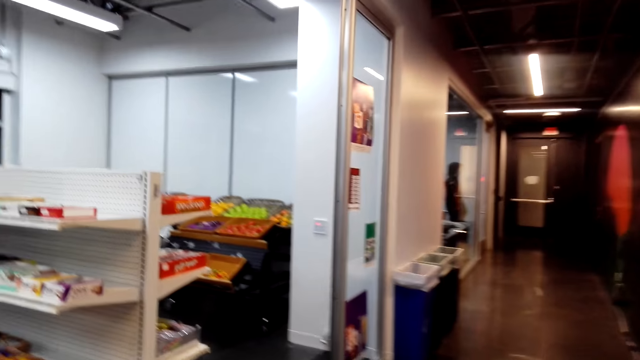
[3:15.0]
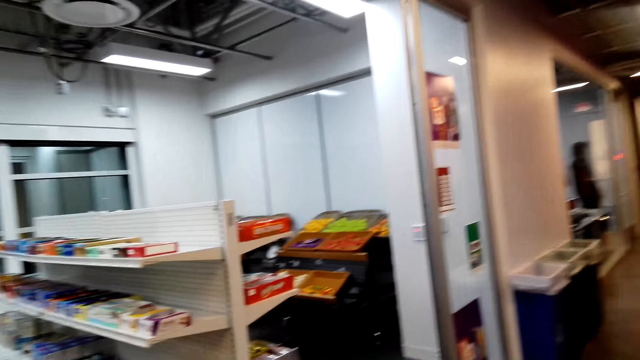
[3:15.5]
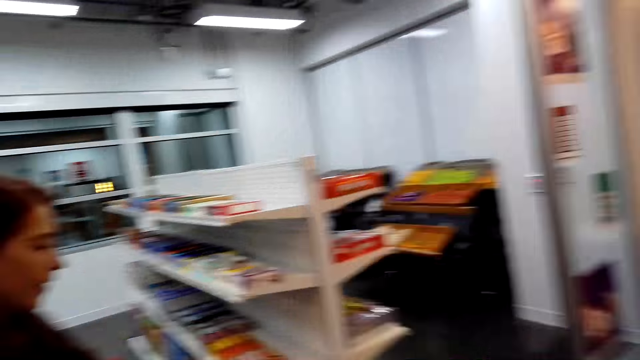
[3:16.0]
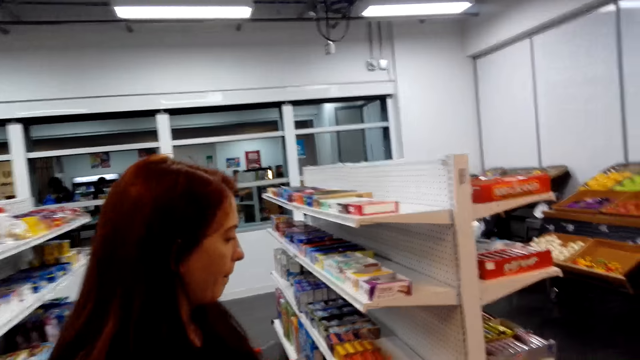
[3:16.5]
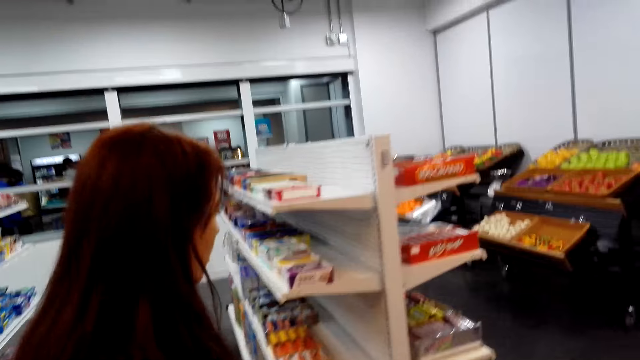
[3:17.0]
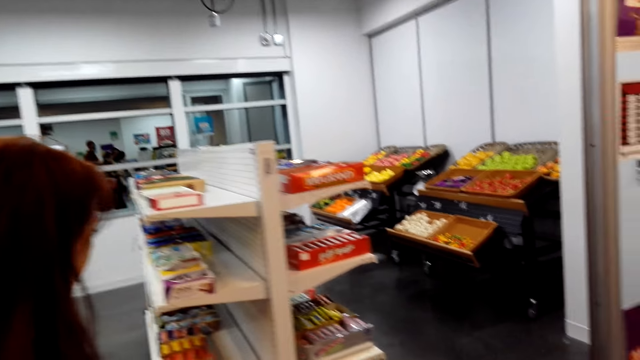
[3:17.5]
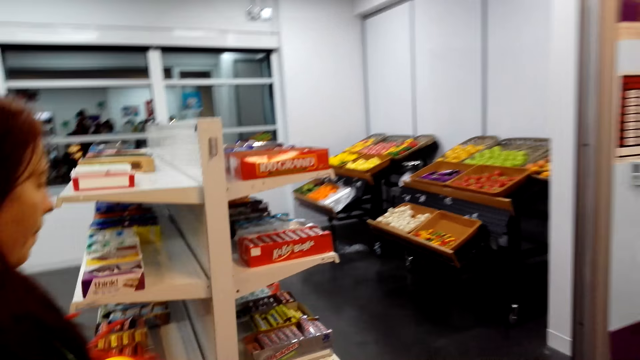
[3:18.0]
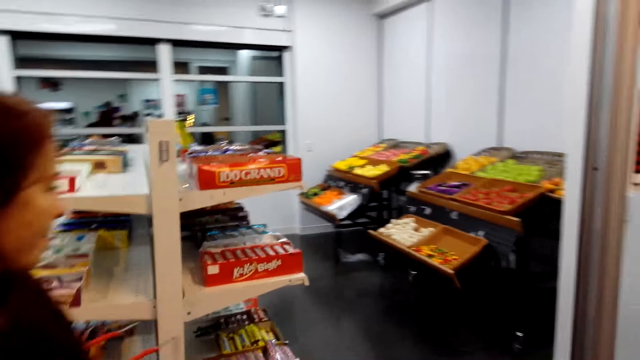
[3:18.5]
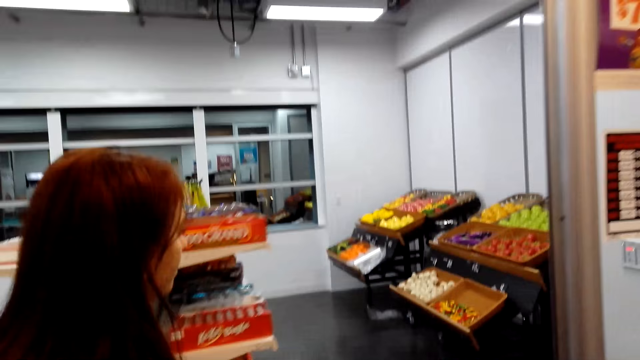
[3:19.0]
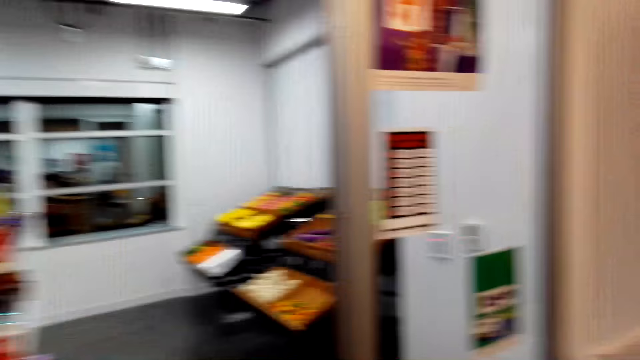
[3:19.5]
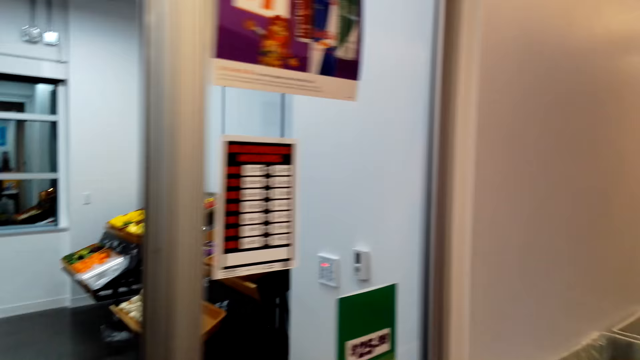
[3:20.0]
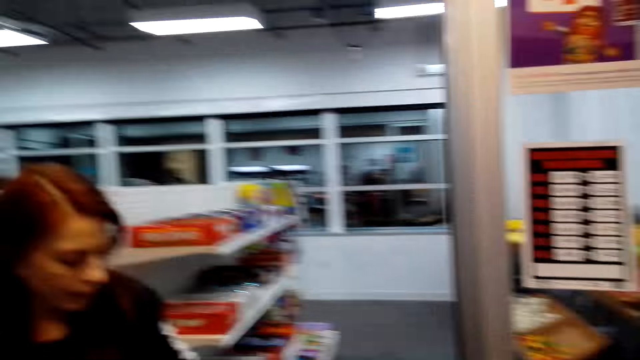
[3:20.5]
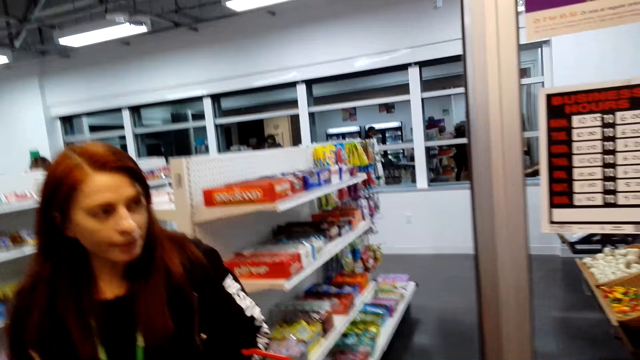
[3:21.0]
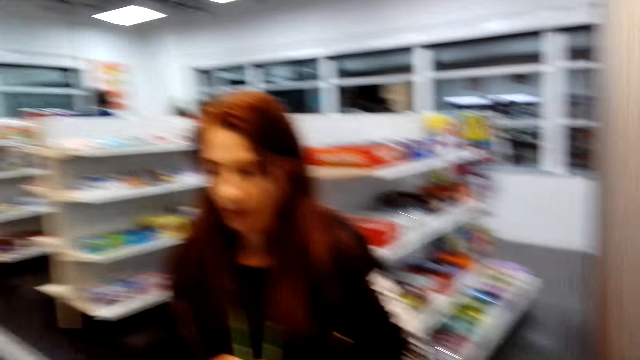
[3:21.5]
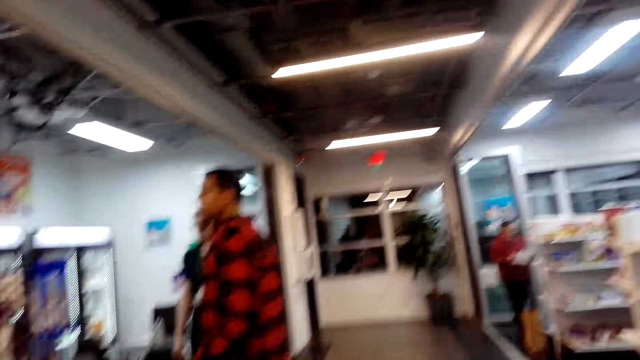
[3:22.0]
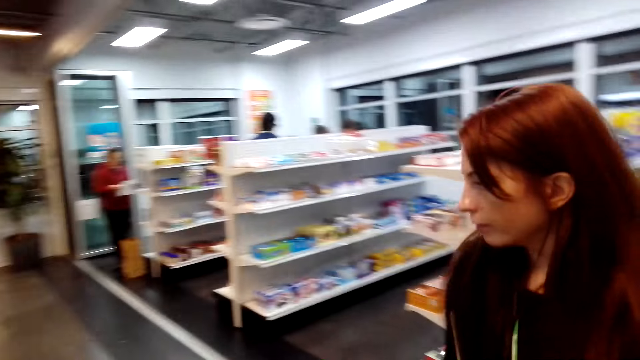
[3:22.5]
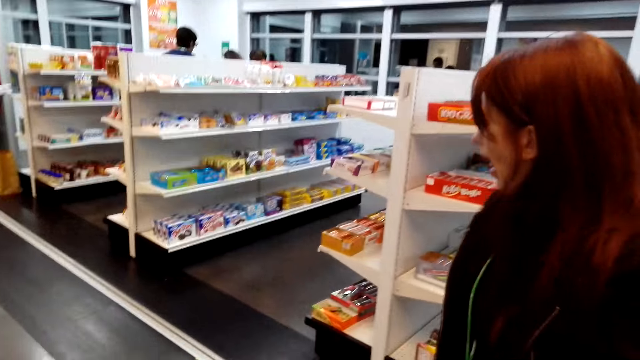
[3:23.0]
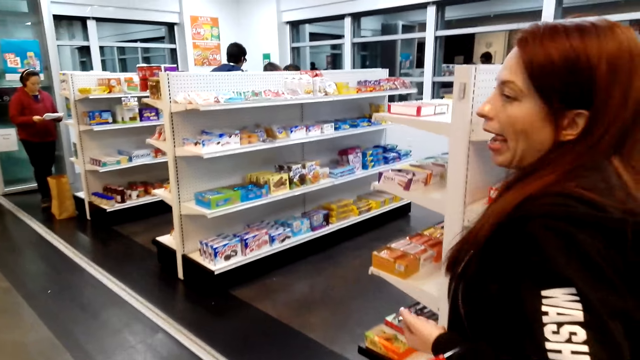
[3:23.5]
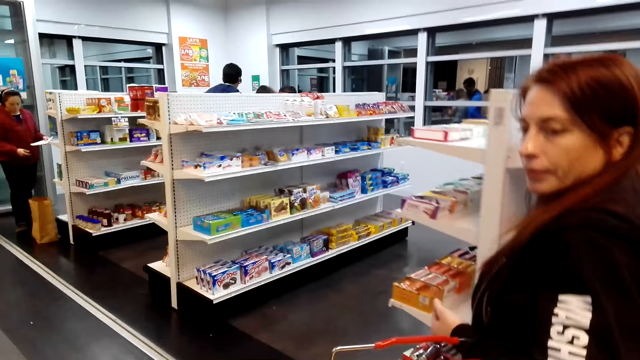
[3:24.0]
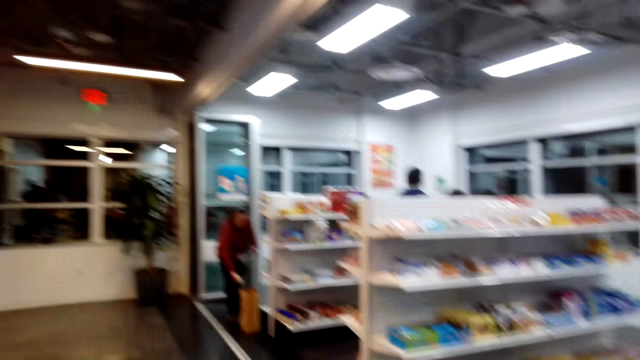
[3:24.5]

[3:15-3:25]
A lady looks at the shelf. The camera wearer looks at the shelves. The lady steps forward. The camera wearer steps forward and looks around. The lady steps forward.

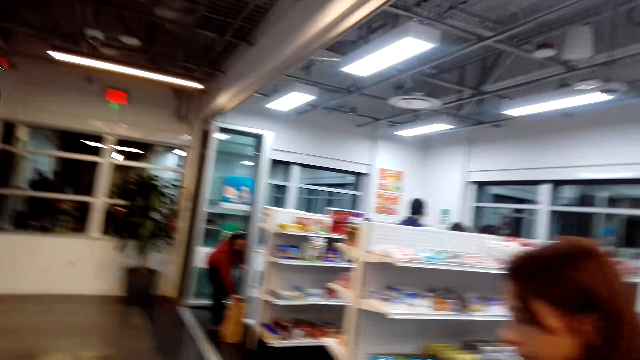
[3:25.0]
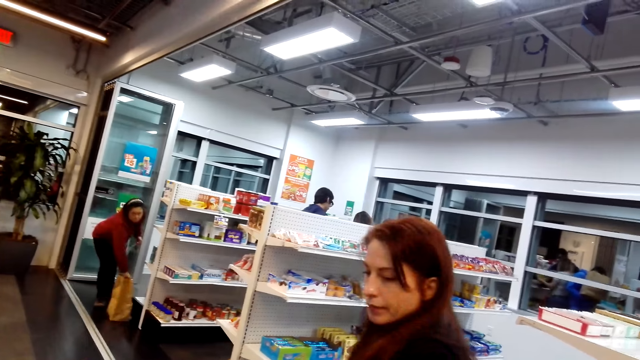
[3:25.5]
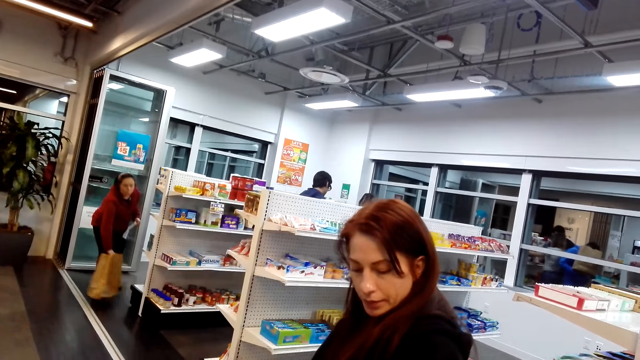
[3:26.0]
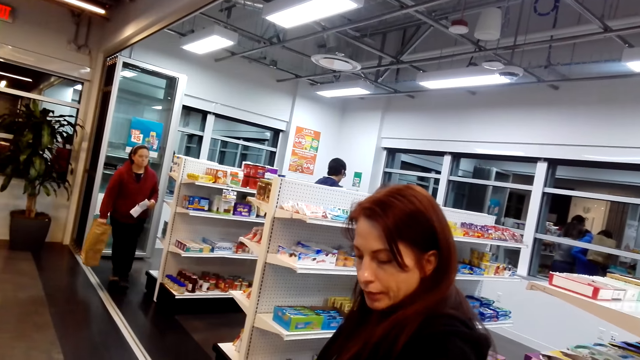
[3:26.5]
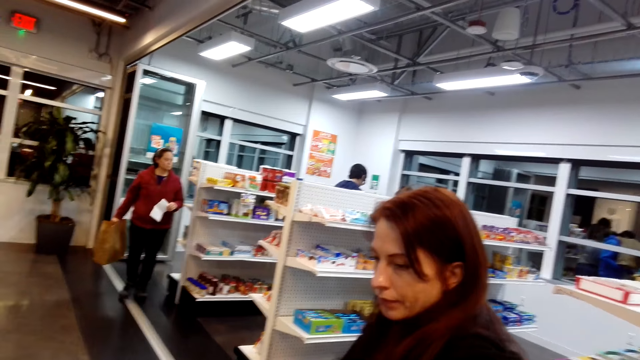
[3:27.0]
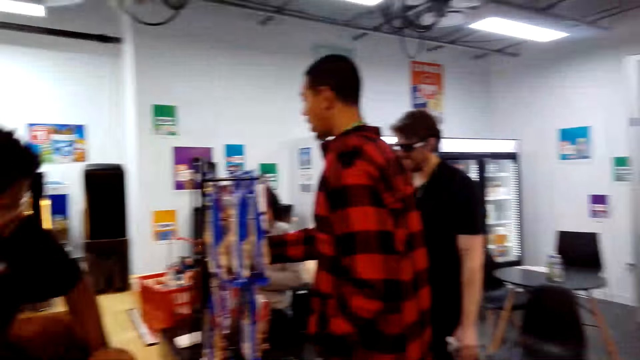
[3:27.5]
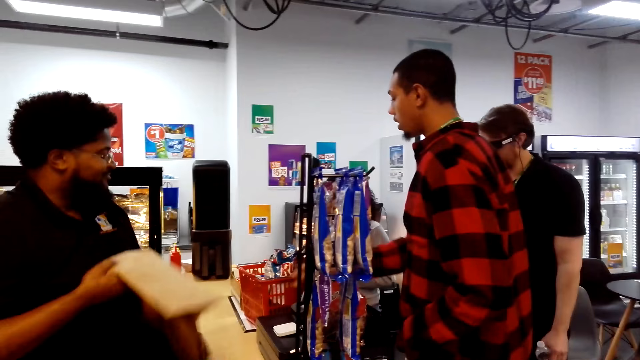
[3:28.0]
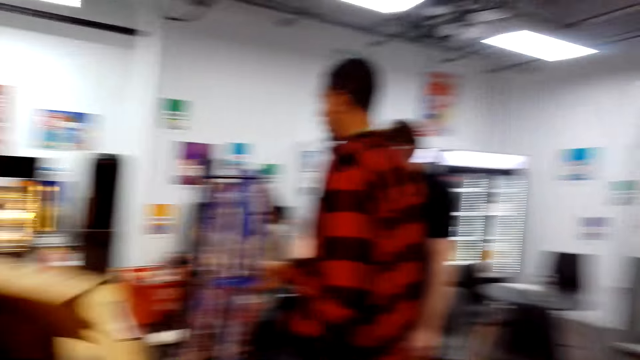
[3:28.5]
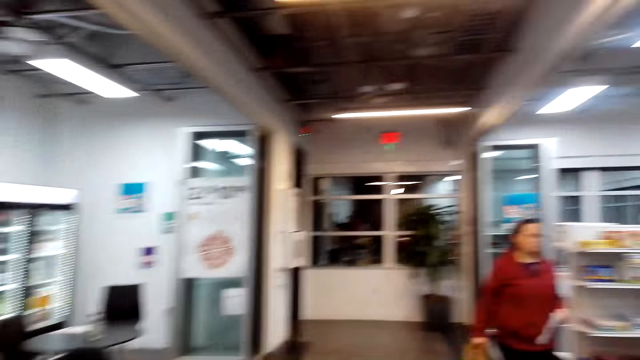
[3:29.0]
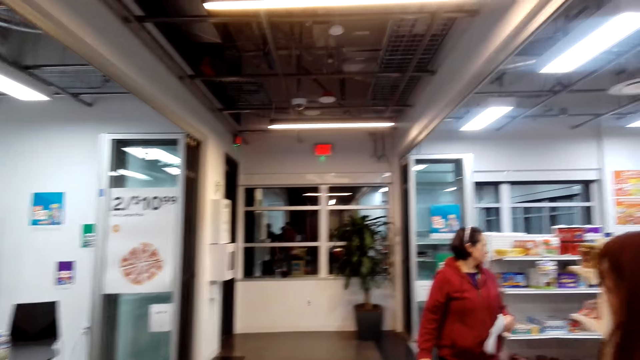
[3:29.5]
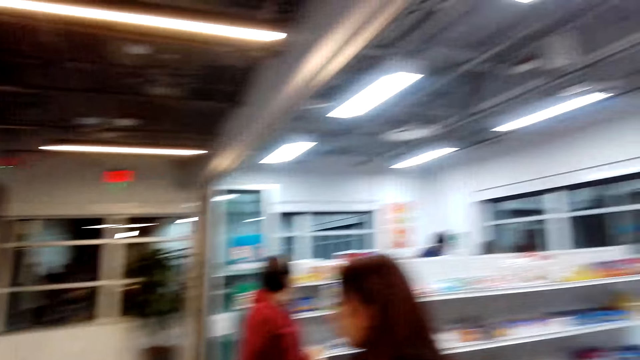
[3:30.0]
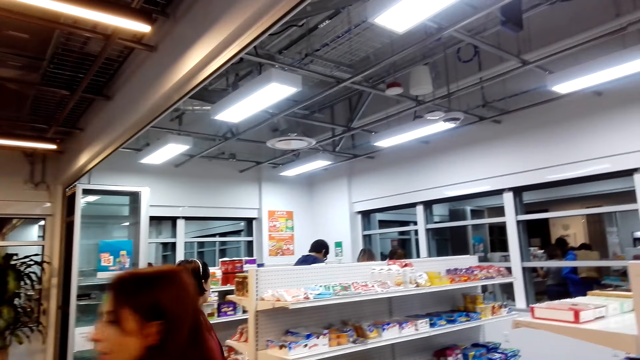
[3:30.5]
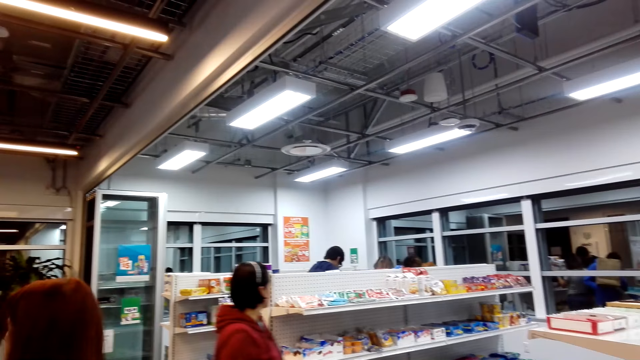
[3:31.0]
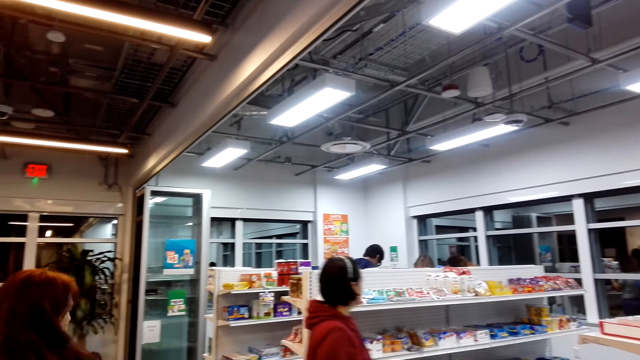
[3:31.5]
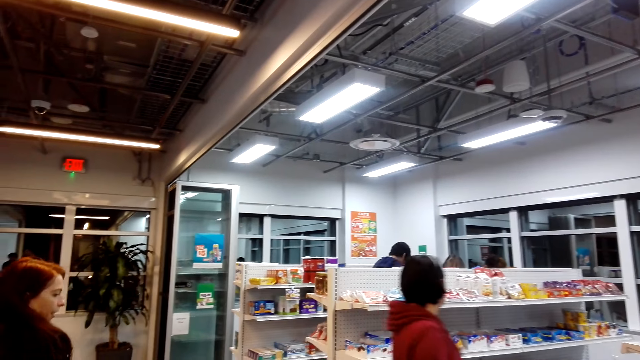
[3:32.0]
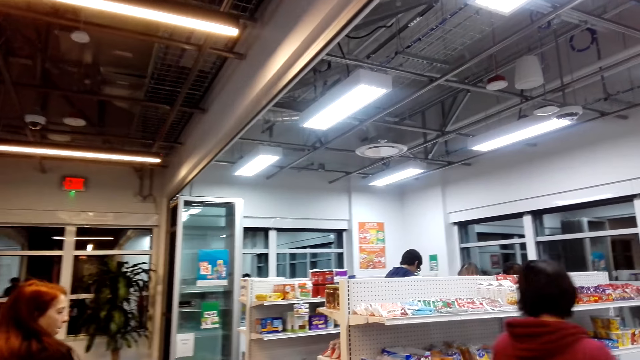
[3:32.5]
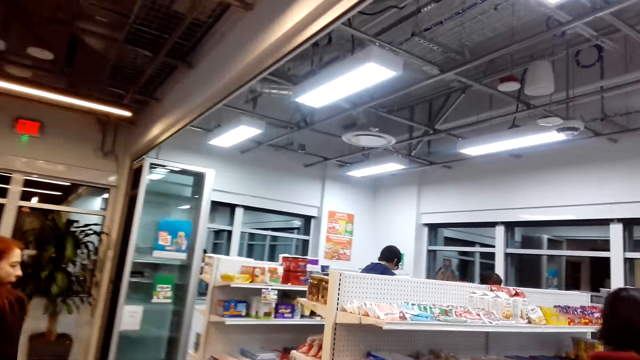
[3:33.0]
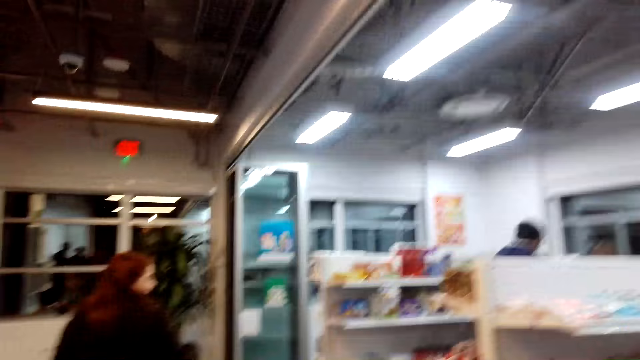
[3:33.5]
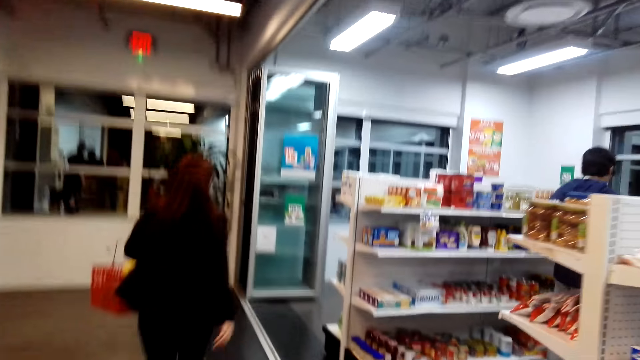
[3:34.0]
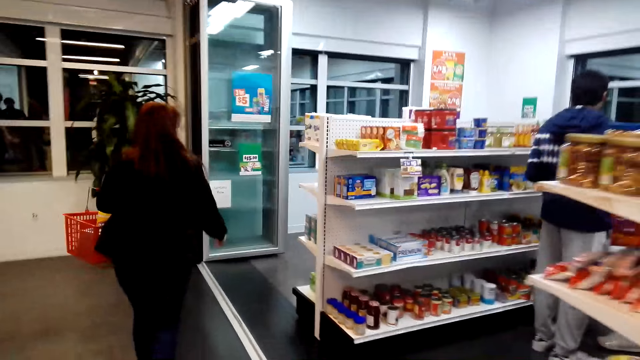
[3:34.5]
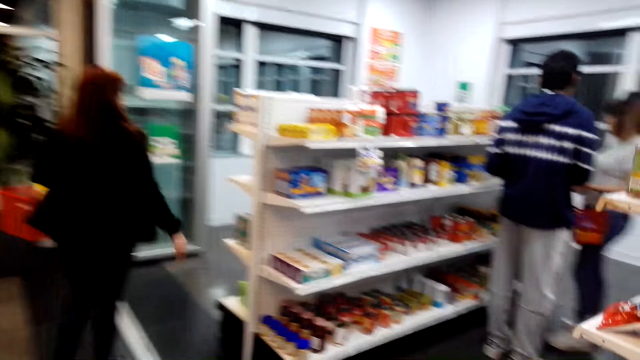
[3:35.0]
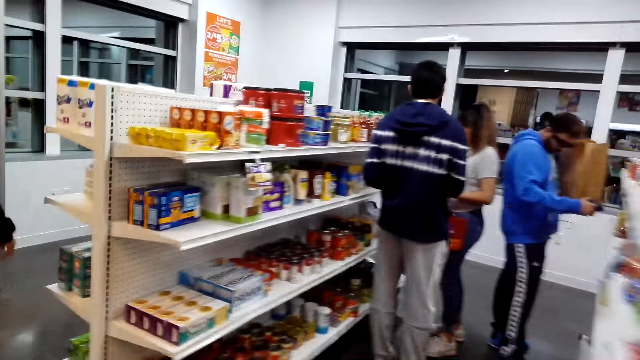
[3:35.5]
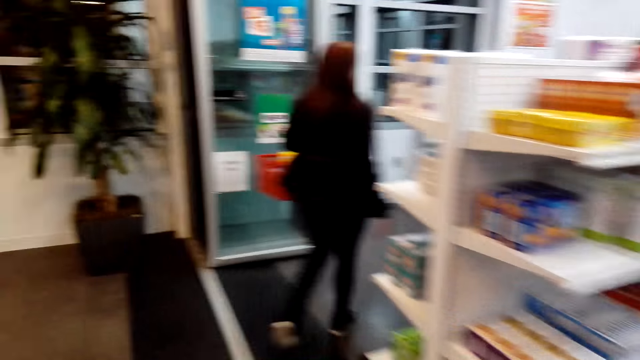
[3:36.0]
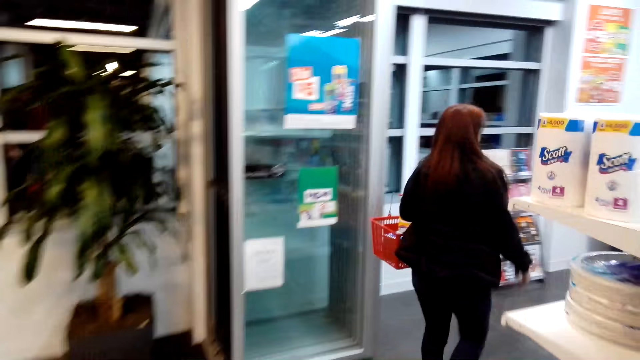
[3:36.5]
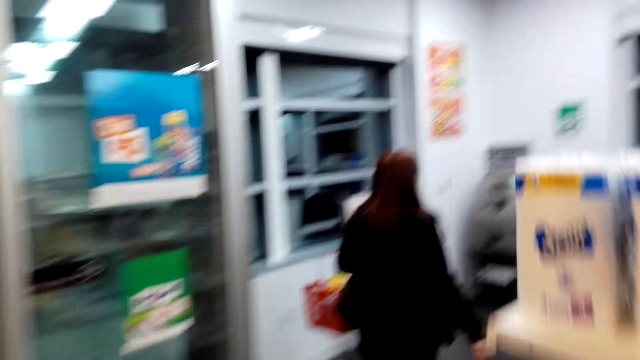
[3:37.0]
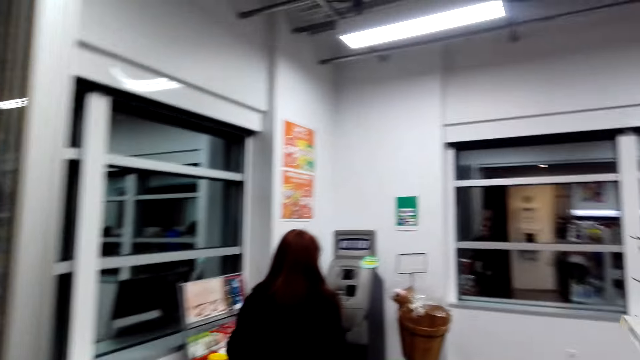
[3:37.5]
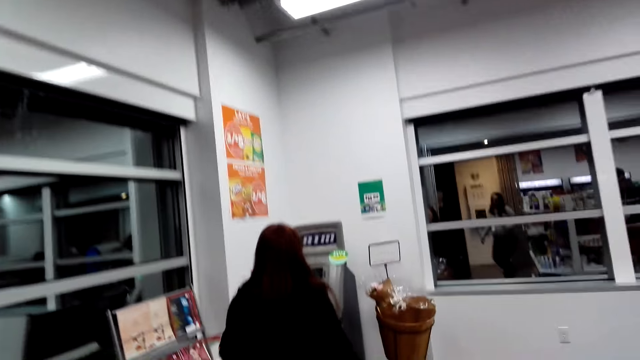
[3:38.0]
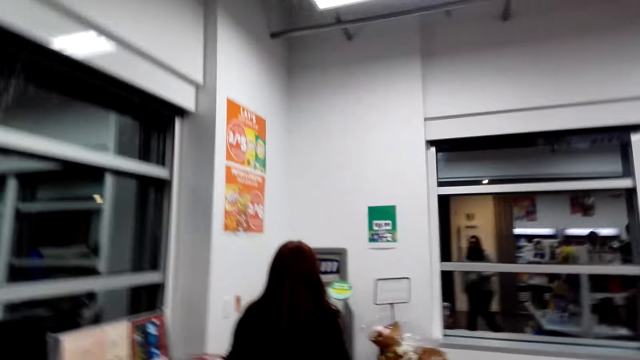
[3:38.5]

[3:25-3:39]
The camera wearer walks around while talking to someone. A lady picks up the envelope and steps forward. The camera wearer looks around. A man picks up the envelope. The camera wearer looks around. The lady steps forward. The camera wearer steps forward. Another man appears. The camera wearer steps forward.
